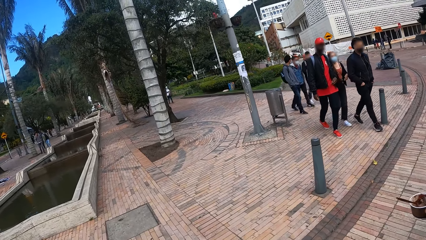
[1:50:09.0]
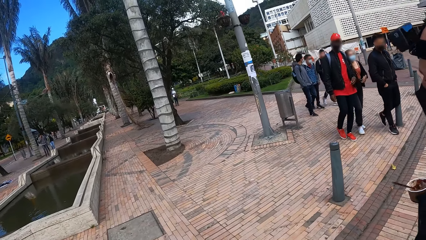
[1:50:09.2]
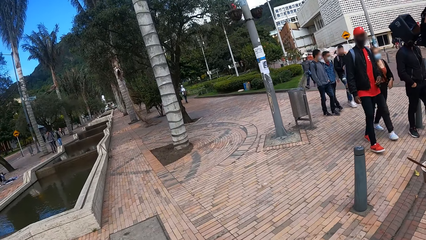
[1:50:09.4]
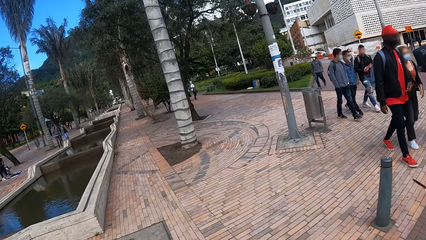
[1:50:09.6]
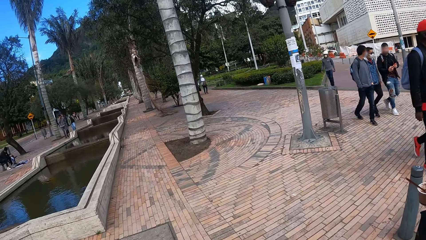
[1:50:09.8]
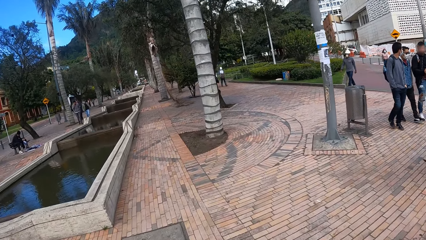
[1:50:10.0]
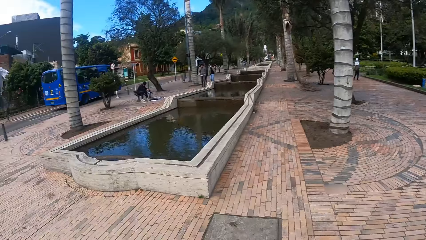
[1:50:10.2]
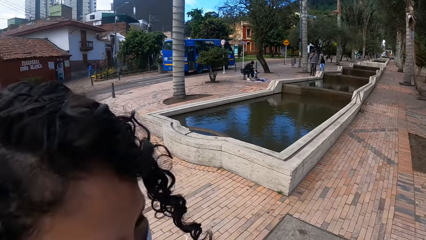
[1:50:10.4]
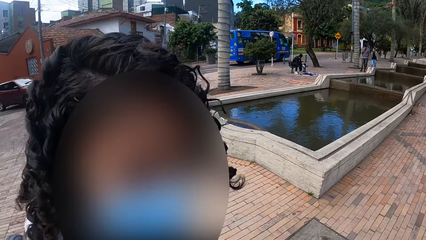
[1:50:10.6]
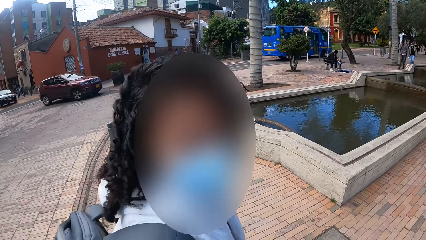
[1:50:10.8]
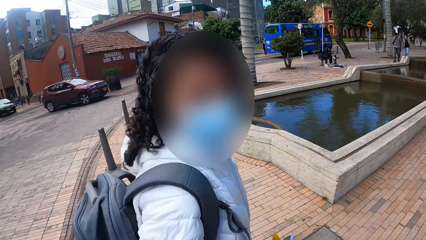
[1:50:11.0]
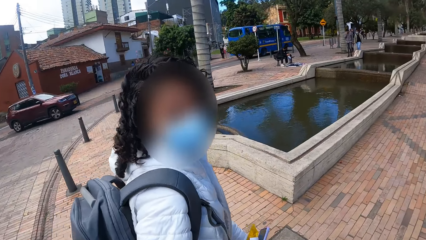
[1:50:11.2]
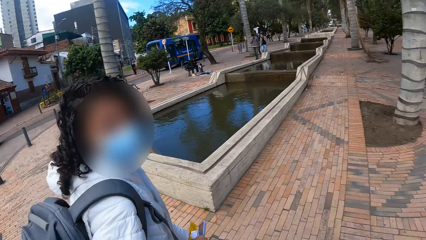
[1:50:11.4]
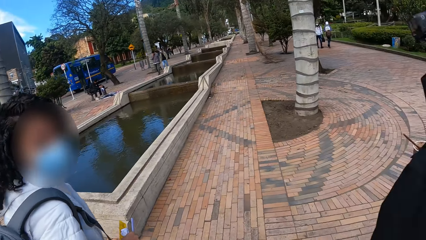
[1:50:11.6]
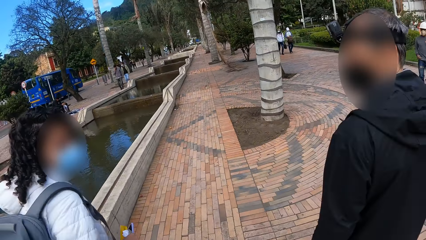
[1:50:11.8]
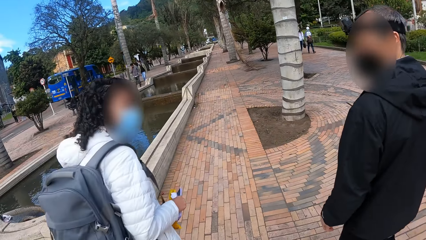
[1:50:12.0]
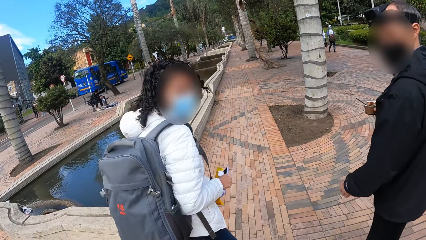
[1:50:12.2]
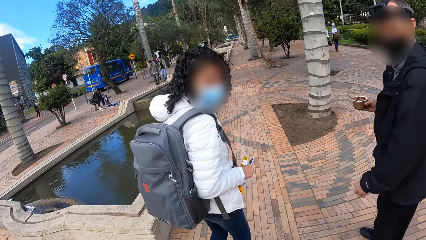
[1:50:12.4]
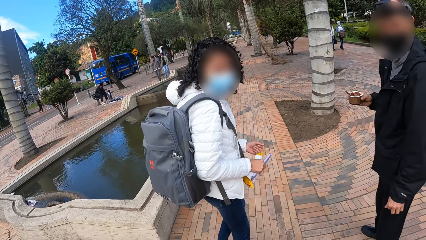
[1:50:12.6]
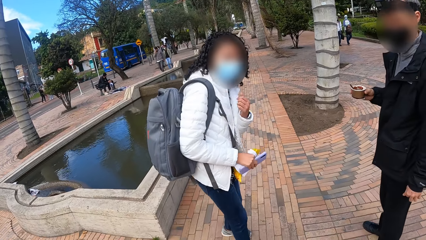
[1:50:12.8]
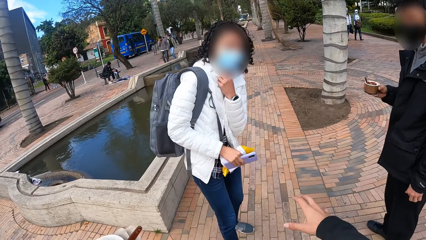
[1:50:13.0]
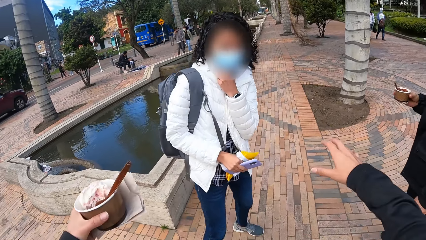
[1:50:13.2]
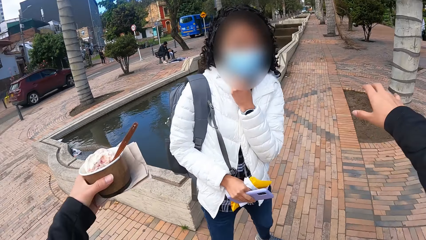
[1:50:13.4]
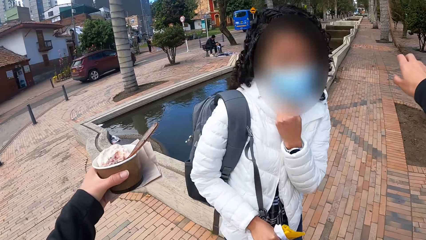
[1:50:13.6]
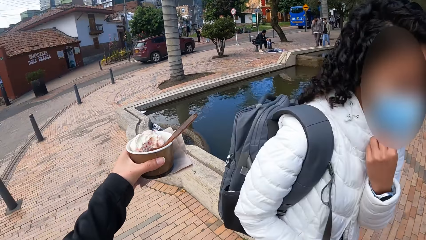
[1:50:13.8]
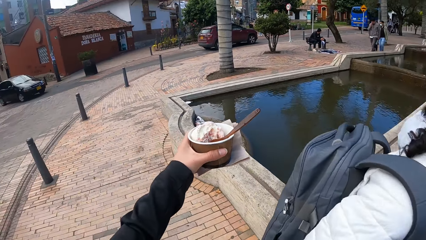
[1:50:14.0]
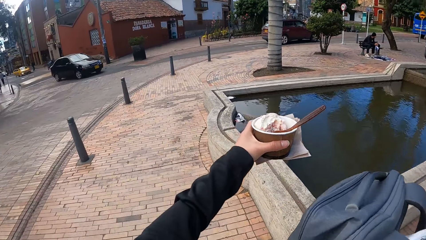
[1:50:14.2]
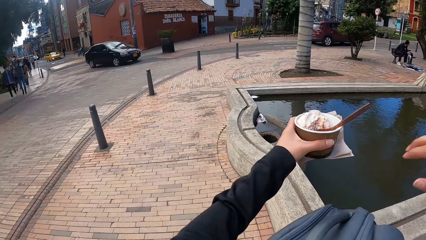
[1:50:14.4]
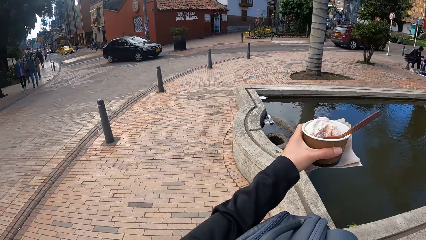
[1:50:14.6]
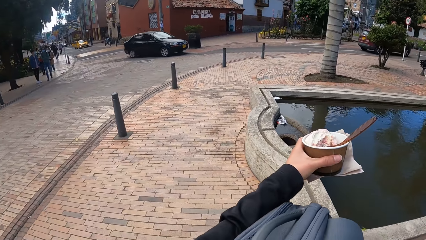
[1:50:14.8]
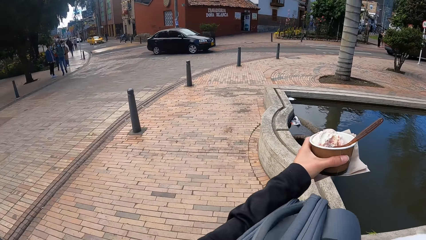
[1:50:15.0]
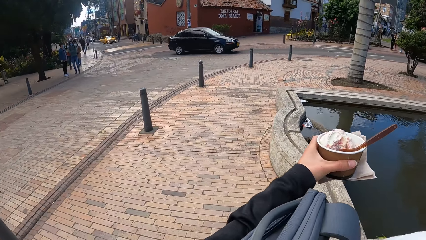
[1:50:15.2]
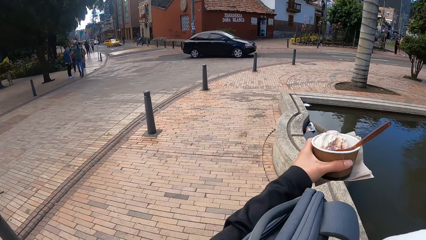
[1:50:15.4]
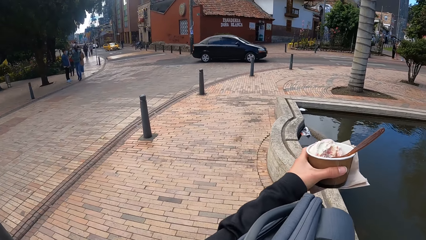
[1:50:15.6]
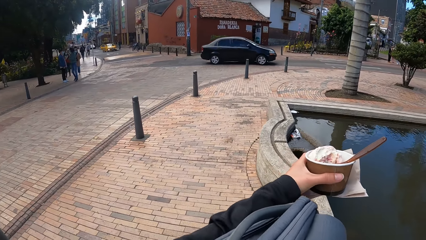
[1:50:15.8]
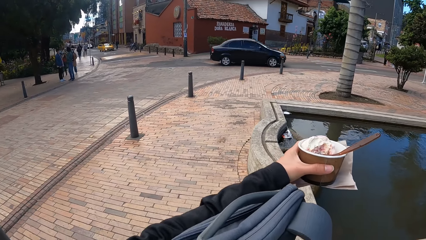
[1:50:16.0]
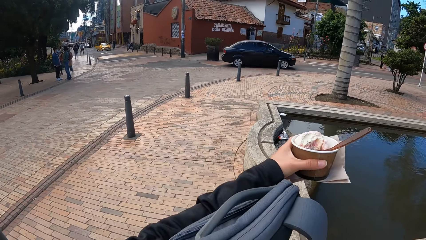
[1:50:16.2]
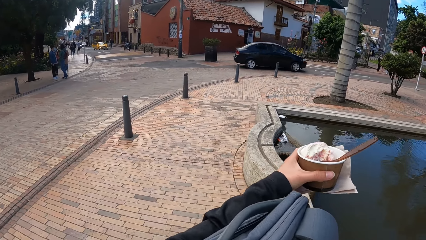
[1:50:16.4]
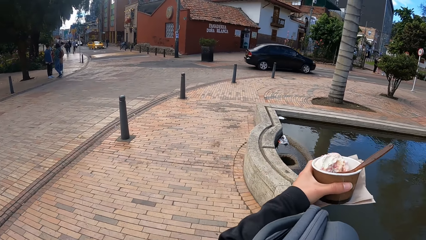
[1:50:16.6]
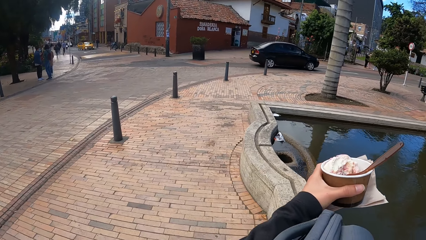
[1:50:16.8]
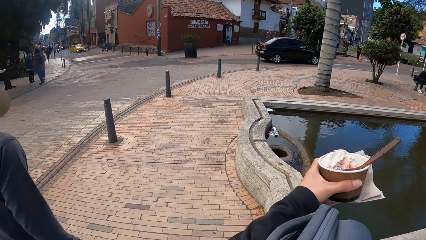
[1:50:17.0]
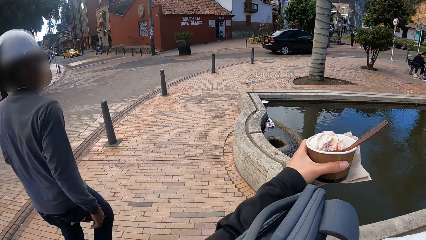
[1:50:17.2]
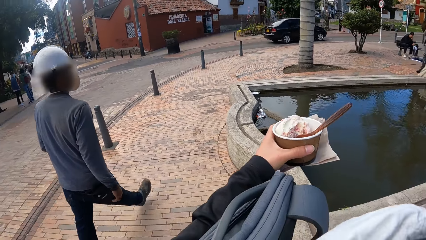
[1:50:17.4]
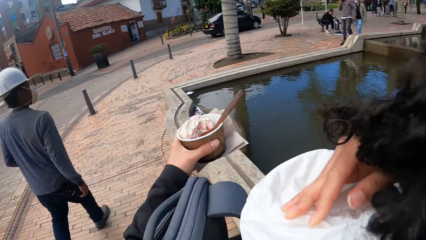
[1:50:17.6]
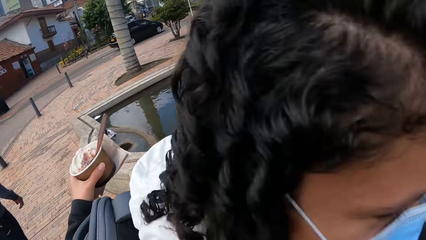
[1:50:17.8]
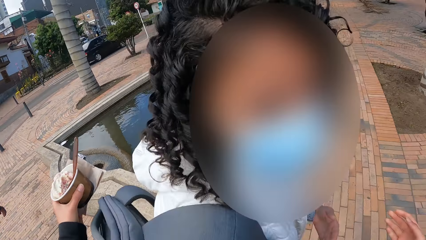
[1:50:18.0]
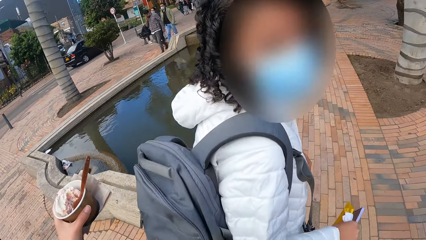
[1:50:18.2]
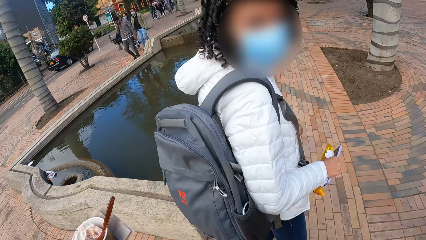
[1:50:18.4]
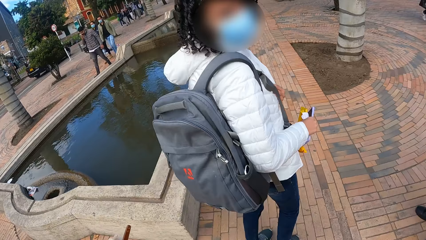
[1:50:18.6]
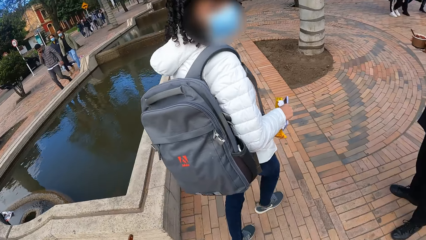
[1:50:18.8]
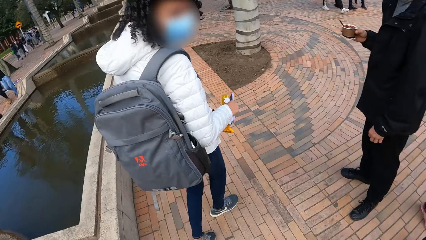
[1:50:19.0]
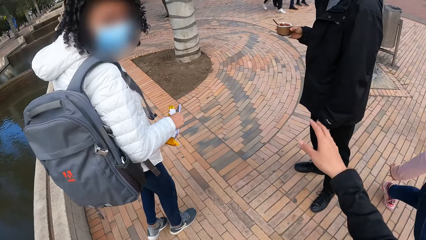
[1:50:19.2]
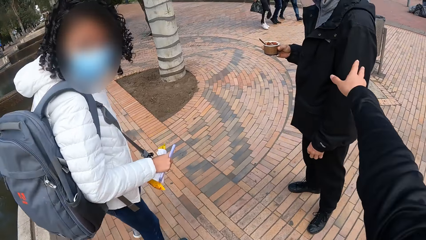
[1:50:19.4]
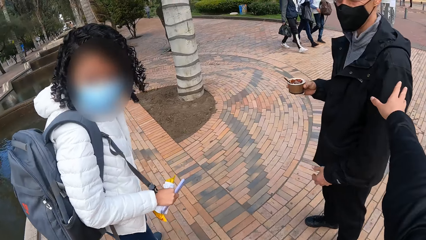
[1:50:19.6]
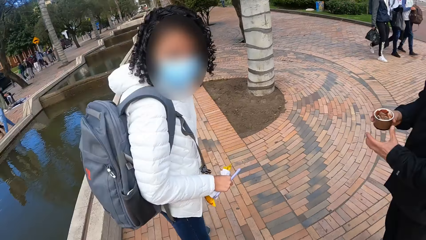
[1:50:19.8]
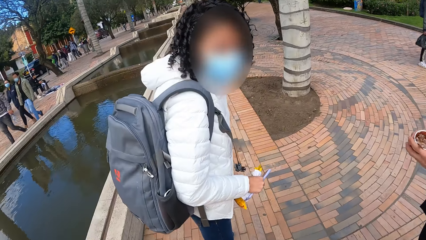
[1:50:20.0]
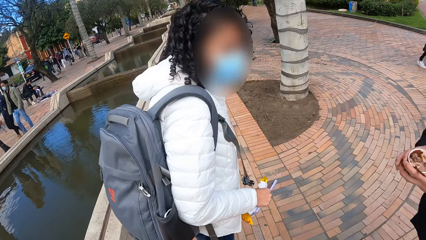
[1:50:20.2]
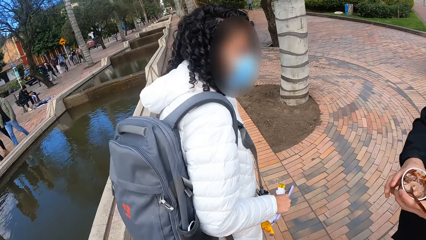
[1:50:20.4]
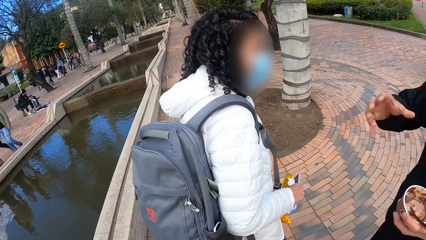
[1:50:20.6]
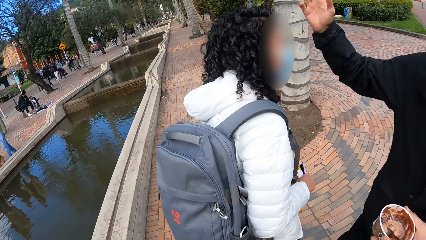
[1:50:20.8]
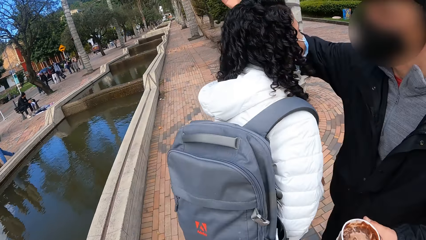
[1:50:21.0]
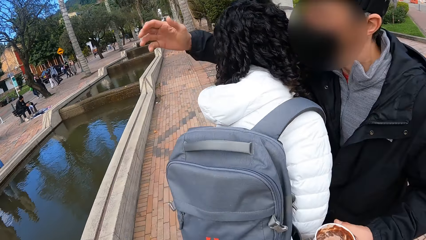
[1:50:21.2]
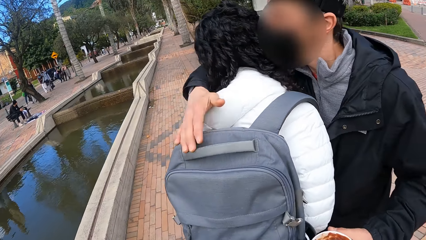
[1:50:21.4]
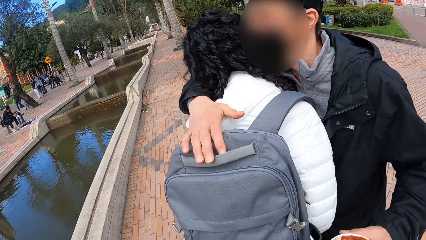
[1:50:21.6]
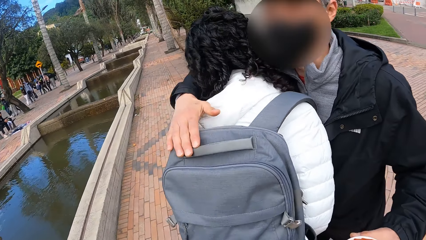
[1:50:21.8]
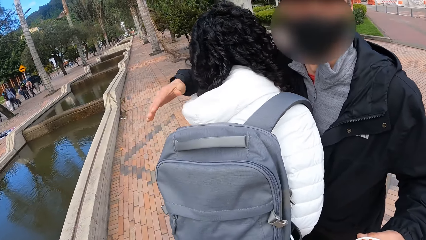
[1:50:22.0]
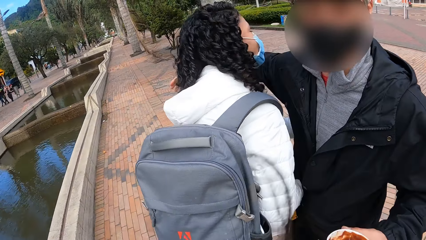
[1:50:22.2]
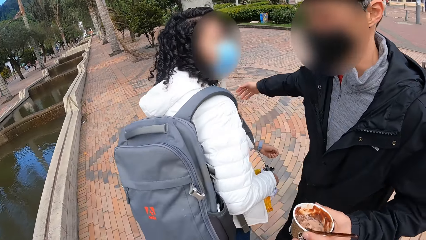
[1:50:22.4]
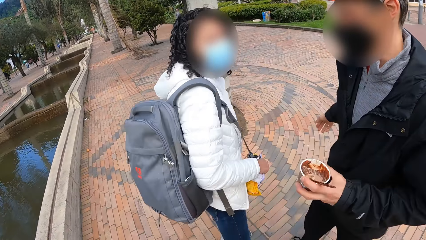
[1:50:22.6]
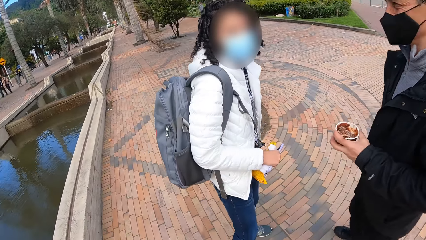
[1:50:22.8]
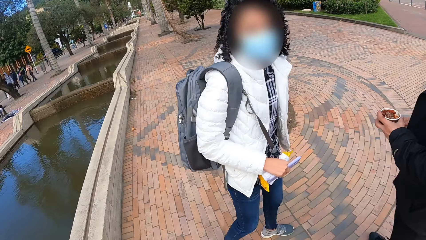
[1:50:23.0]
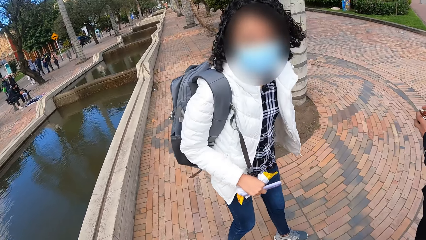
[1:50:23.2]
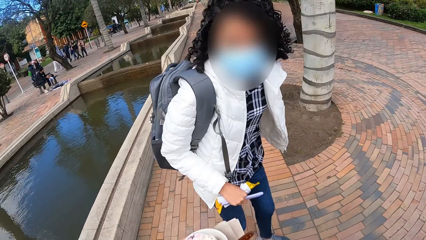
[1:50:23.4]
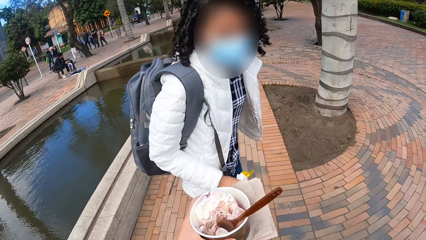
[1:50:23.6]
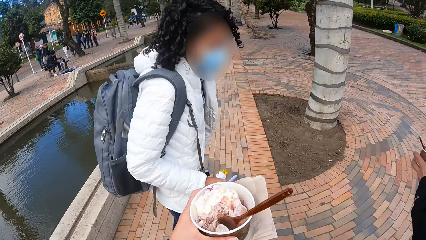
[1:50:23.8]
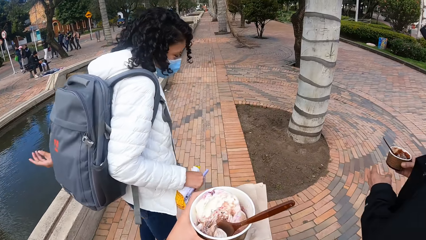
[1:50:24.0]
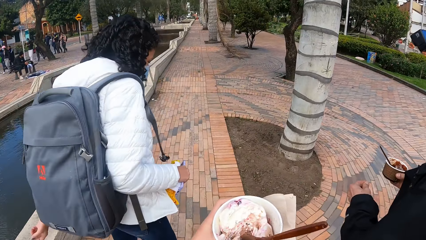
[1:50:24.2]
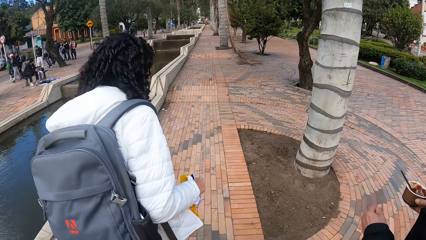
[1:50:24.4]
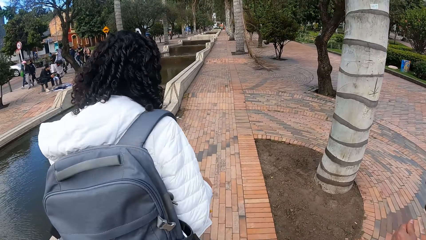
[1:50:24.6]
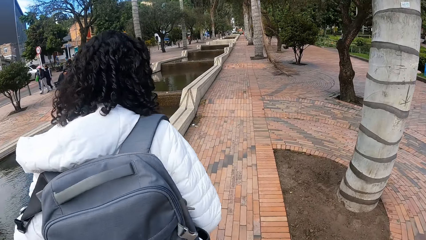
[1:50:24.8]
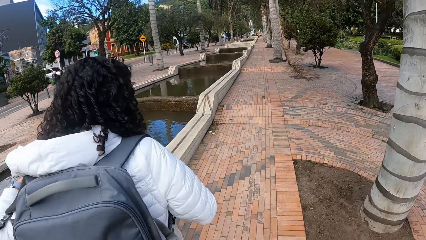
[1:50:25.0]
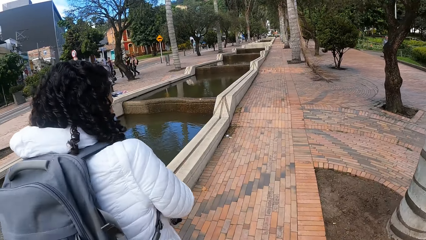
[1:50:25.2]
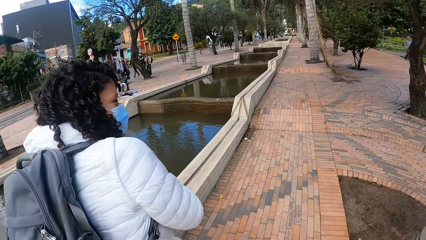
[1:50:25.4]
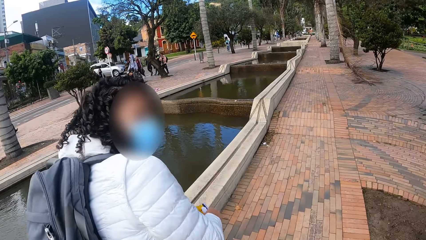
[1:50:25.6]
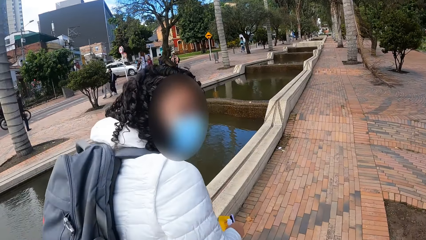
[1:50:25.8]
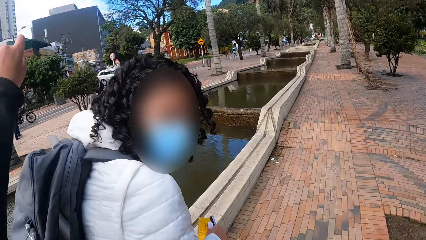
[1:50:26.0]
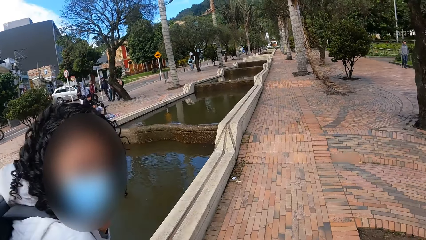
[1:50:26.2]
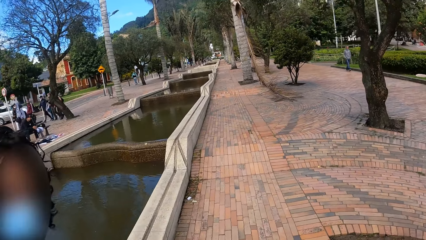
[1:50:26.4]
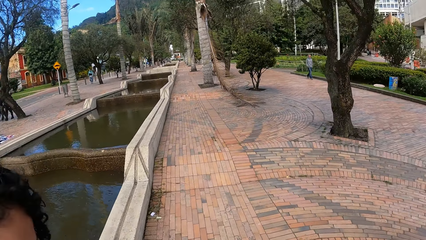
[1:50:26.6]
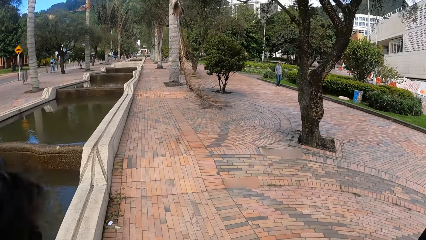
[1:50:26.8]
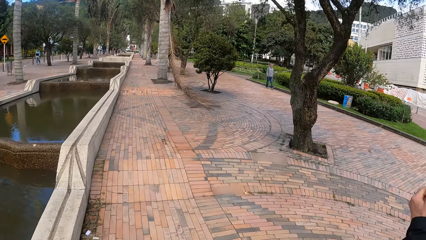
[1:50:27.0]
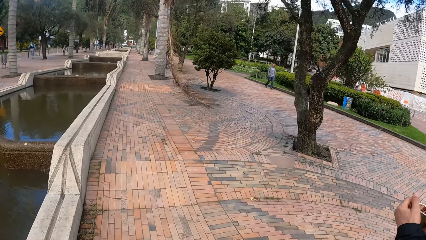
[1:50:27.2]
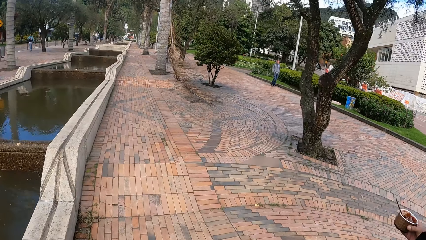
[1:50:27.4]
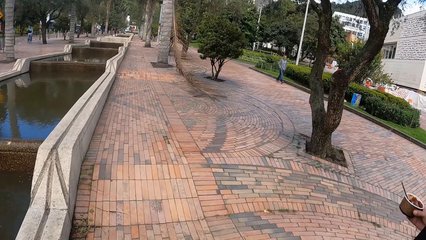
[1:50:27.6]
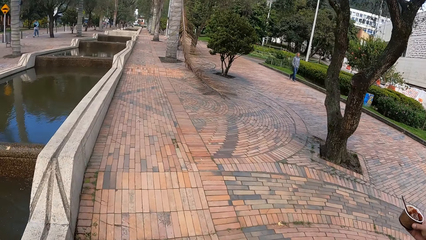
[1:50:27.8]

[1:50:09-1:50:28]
The camera wearer interacts with a woman and a man. They look at the woman. The woman walks around. The woman looks at the camera wearer. The man looks at the camera wearer. The man stops. The woman stops. The camera wearer stops. Another woman touches a face mask on her face with her left hand. The second woman holds her neck and walks towards the camera wearer. Someone spreads hands towards the second woman. The camera wearer hugs the second woman. They stop. The second woman walks around and looks at the camera wearer. The camera wearer touches the man with their right hand. They stretch their hand towards the man. They talk with the second woman. The man passes the cup of ice cream from his right hand to his left hand. The first woman walks towards the man. The man hugs the first woman. The first woman looks at the camera wearer. The camera wearer walks on the walkway. The man walks on the walkway. The first woman walks on the walkway. The second woman adjusts a bag on her back with her left hand. The camera wearer touches the second woman with their left hand. The second woman looks at the camera wearer. The camera wearer hugs the second woman.
